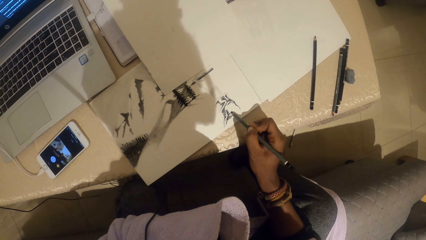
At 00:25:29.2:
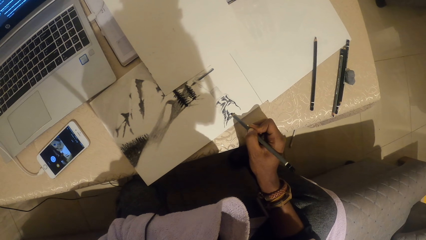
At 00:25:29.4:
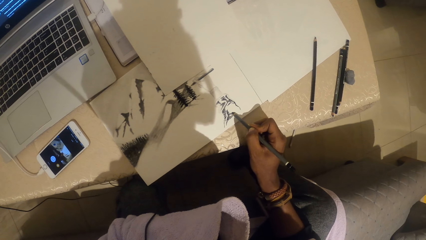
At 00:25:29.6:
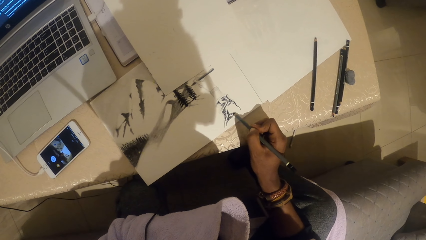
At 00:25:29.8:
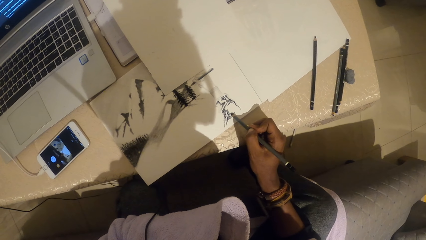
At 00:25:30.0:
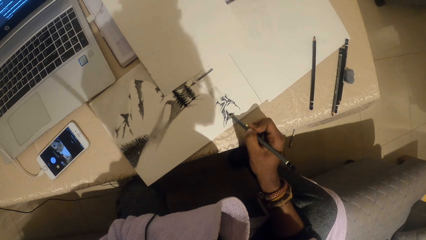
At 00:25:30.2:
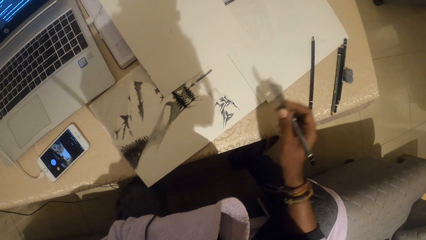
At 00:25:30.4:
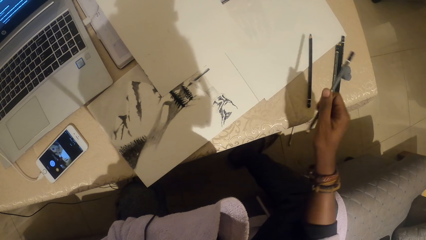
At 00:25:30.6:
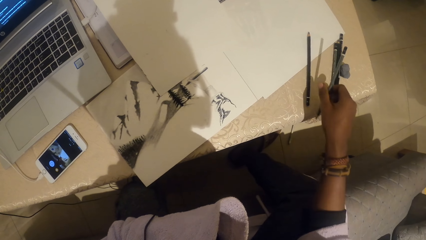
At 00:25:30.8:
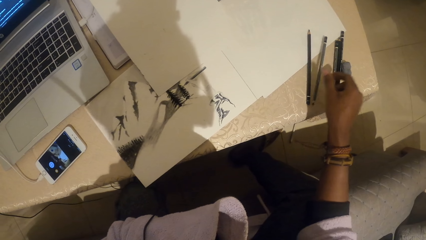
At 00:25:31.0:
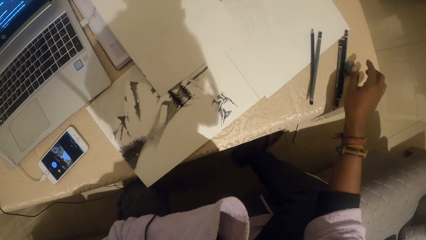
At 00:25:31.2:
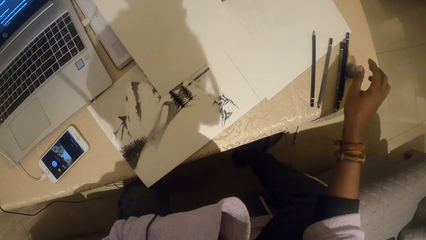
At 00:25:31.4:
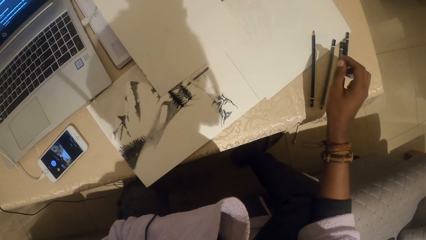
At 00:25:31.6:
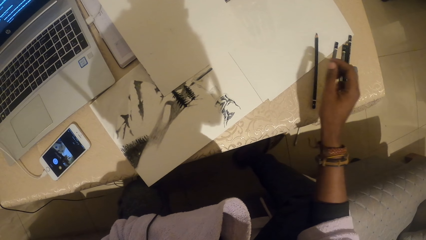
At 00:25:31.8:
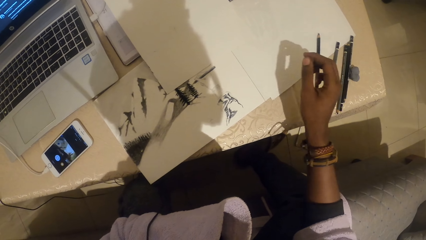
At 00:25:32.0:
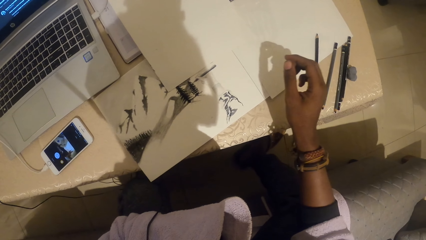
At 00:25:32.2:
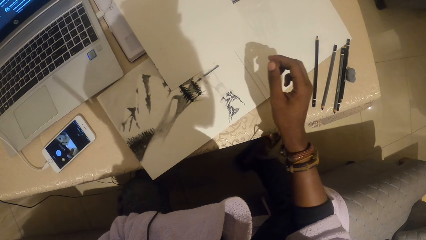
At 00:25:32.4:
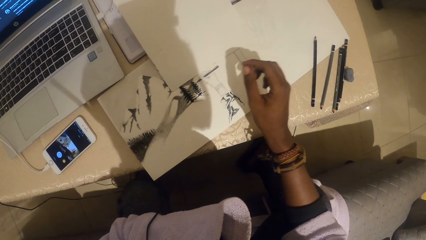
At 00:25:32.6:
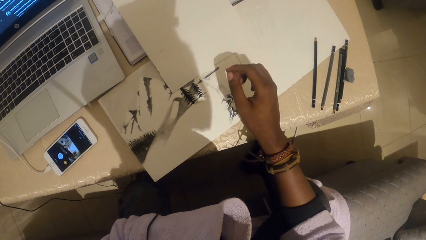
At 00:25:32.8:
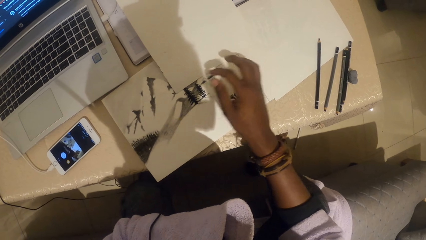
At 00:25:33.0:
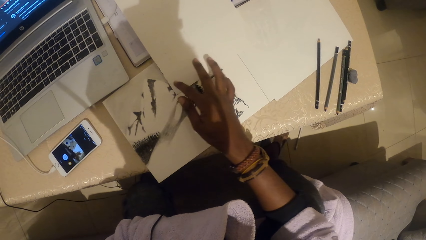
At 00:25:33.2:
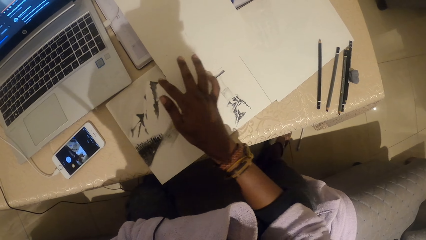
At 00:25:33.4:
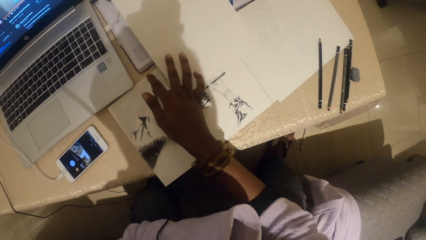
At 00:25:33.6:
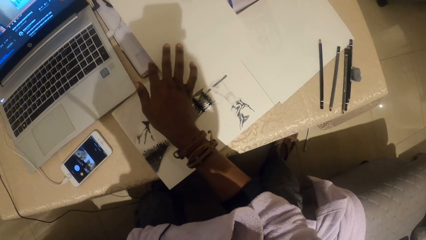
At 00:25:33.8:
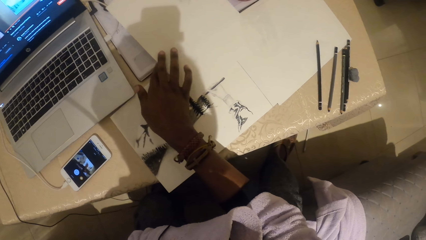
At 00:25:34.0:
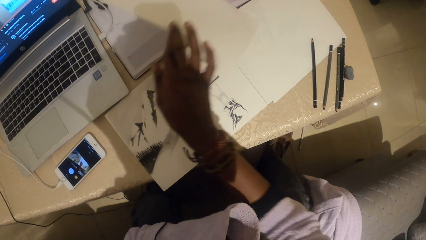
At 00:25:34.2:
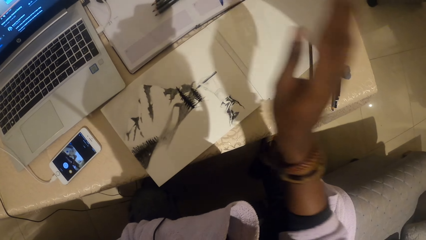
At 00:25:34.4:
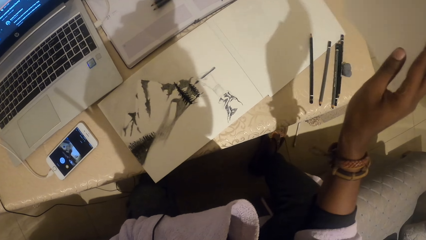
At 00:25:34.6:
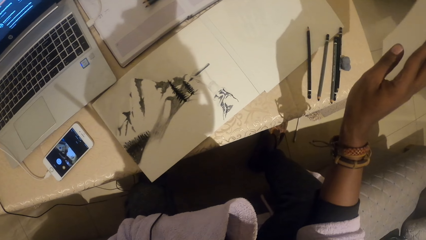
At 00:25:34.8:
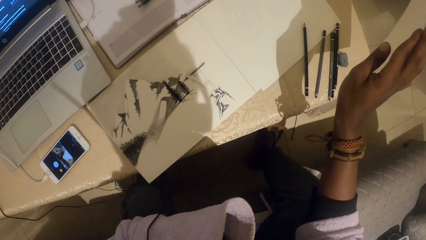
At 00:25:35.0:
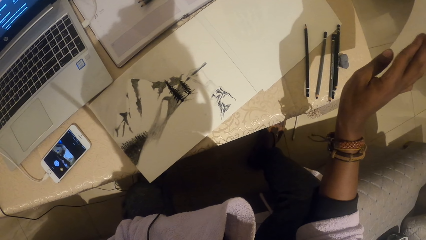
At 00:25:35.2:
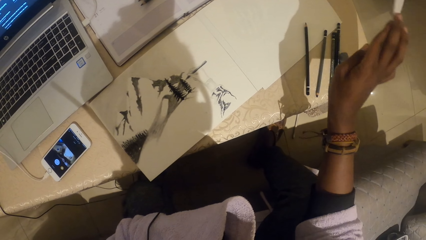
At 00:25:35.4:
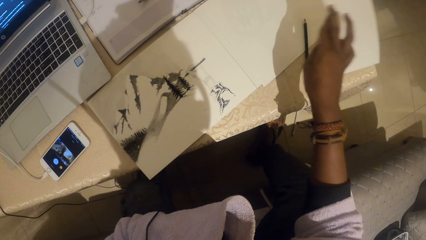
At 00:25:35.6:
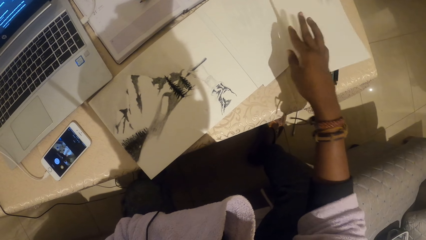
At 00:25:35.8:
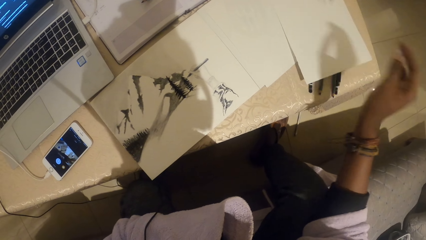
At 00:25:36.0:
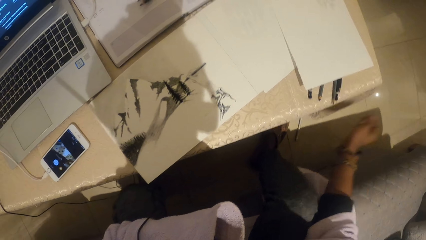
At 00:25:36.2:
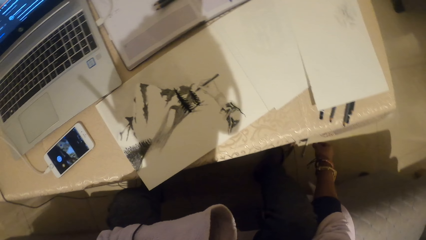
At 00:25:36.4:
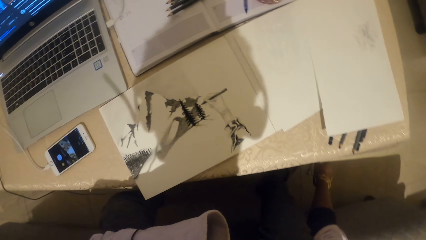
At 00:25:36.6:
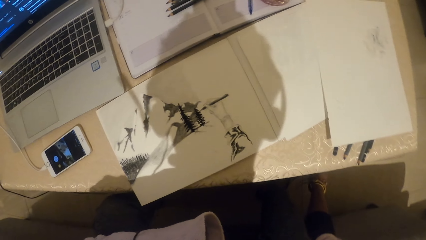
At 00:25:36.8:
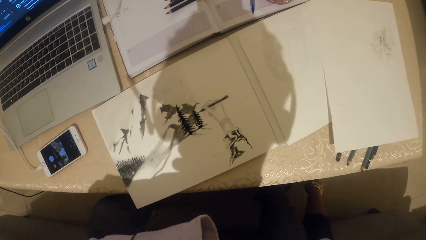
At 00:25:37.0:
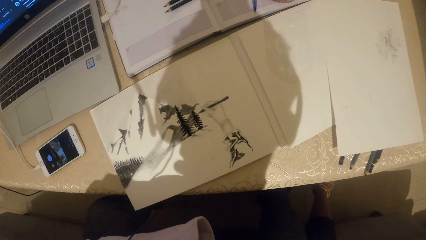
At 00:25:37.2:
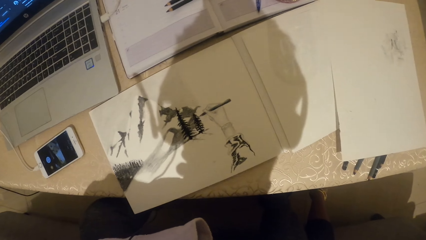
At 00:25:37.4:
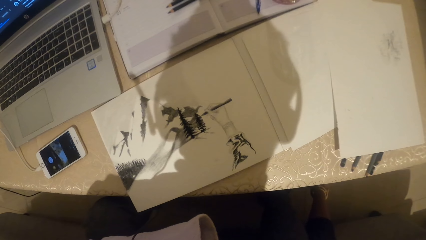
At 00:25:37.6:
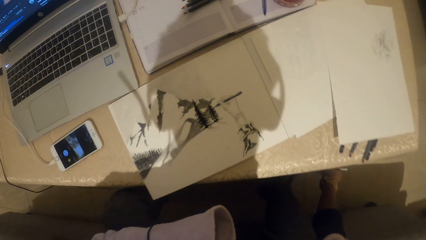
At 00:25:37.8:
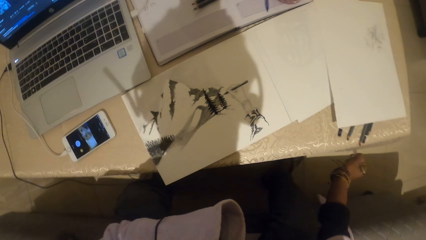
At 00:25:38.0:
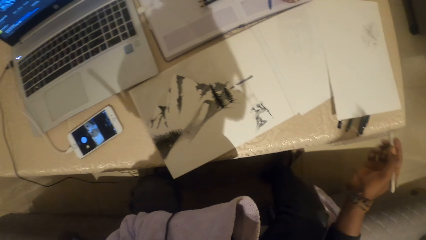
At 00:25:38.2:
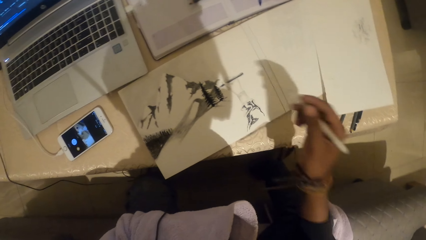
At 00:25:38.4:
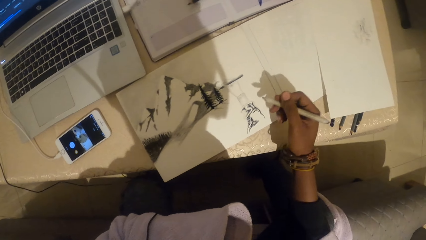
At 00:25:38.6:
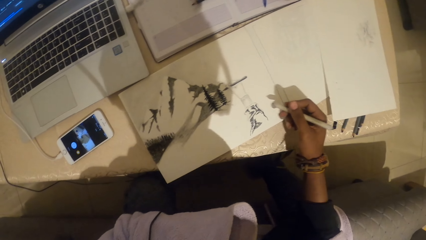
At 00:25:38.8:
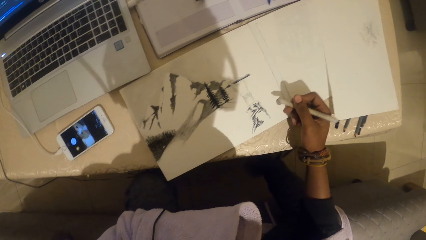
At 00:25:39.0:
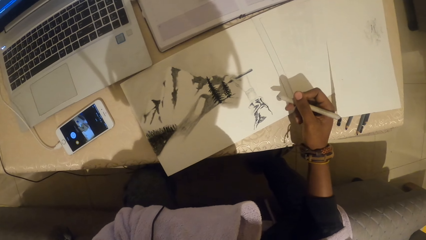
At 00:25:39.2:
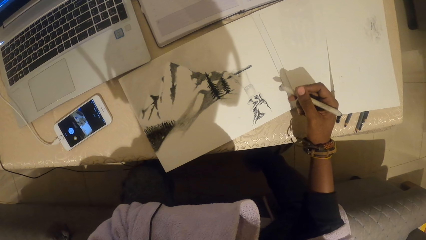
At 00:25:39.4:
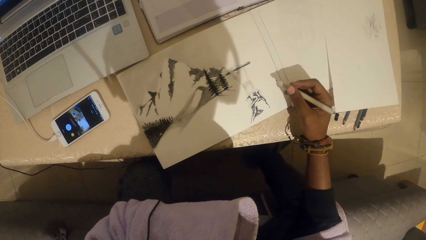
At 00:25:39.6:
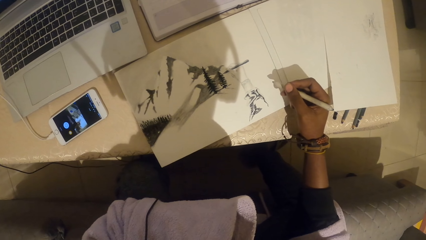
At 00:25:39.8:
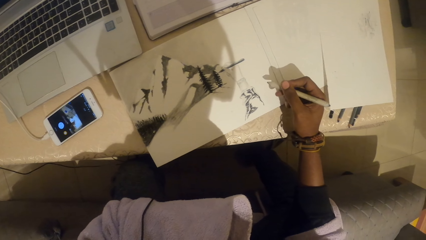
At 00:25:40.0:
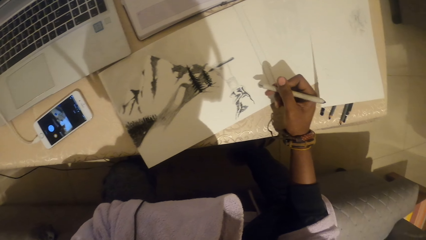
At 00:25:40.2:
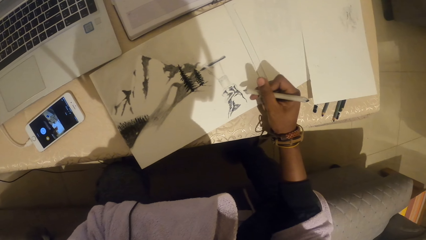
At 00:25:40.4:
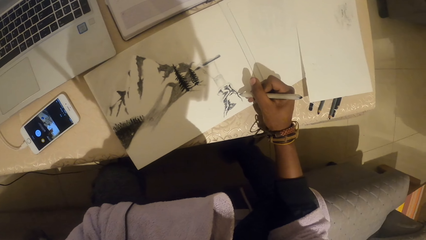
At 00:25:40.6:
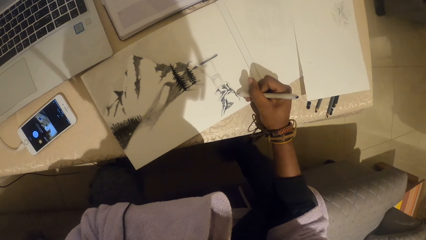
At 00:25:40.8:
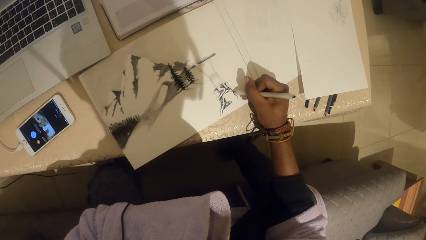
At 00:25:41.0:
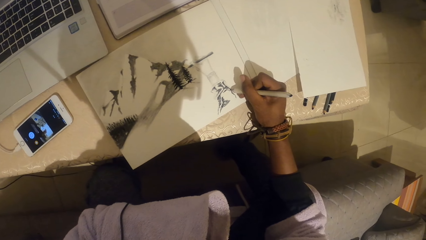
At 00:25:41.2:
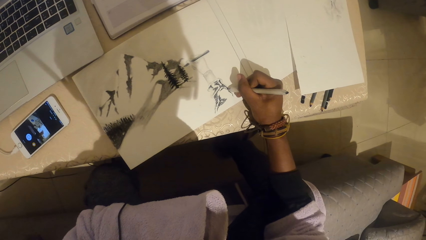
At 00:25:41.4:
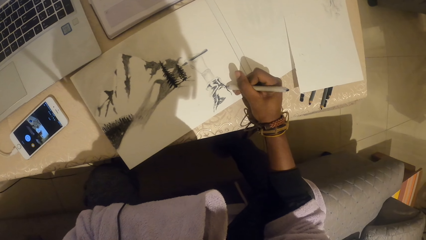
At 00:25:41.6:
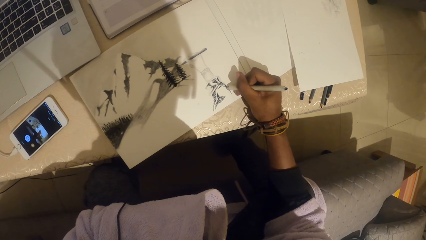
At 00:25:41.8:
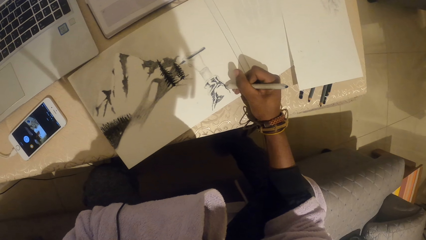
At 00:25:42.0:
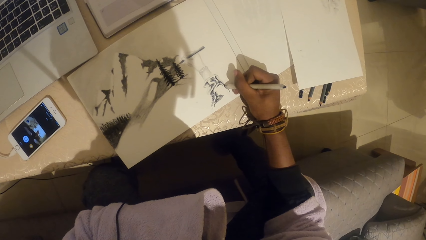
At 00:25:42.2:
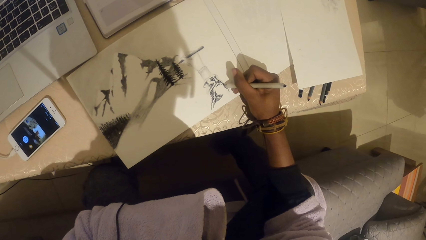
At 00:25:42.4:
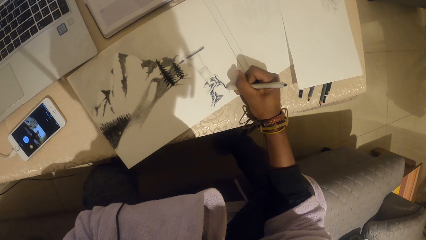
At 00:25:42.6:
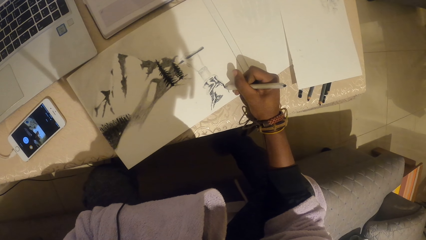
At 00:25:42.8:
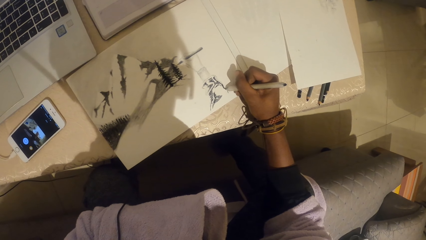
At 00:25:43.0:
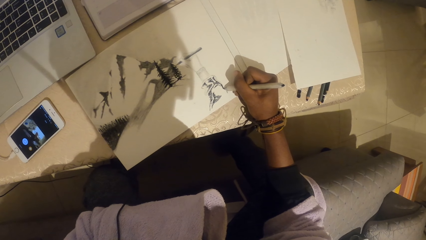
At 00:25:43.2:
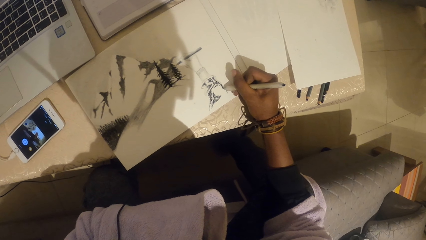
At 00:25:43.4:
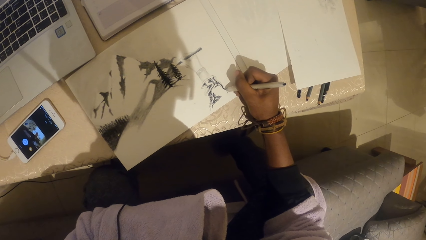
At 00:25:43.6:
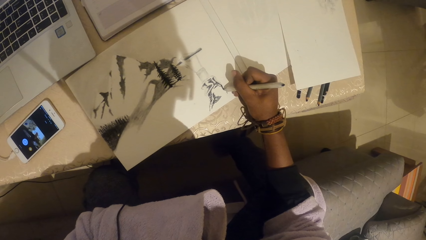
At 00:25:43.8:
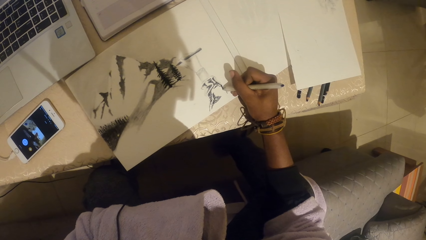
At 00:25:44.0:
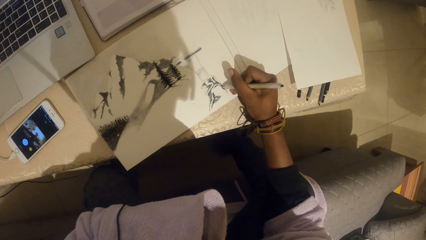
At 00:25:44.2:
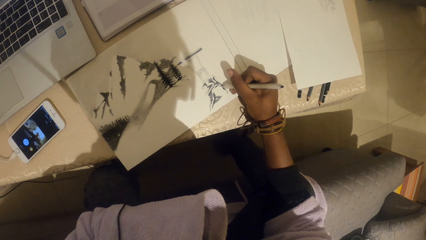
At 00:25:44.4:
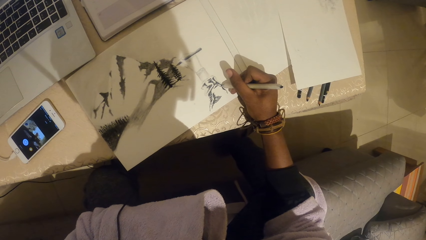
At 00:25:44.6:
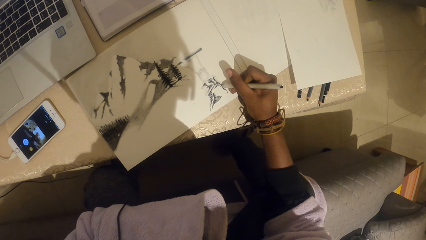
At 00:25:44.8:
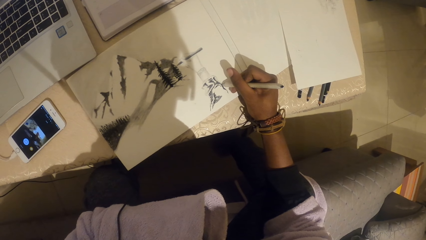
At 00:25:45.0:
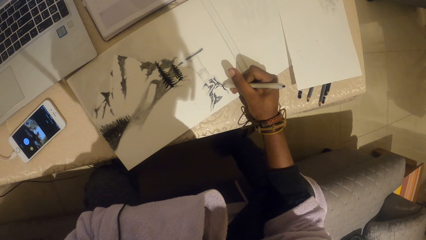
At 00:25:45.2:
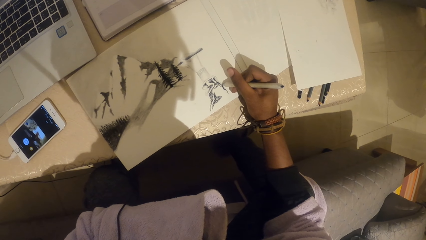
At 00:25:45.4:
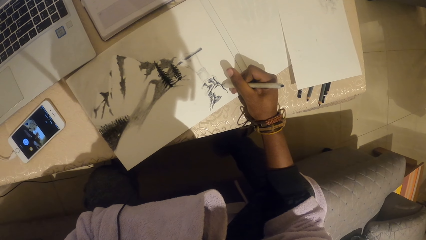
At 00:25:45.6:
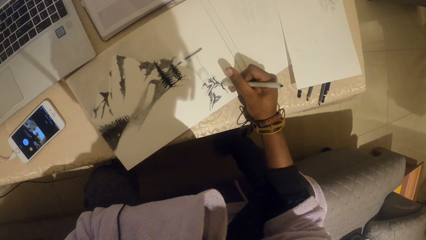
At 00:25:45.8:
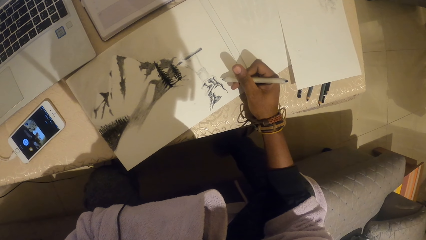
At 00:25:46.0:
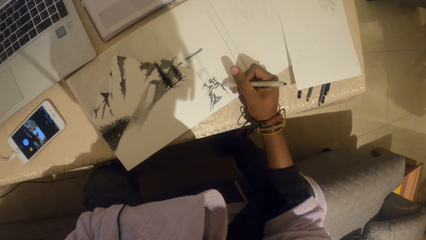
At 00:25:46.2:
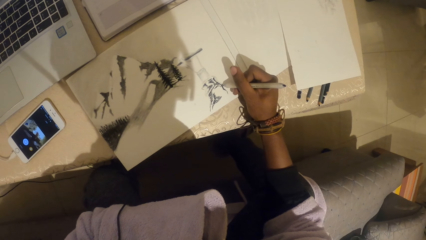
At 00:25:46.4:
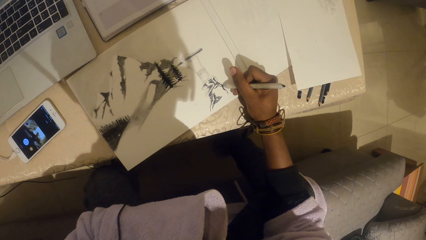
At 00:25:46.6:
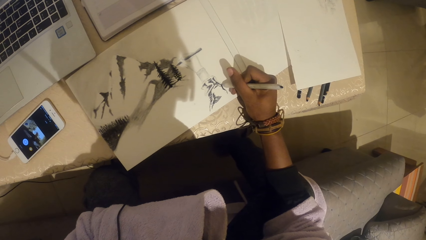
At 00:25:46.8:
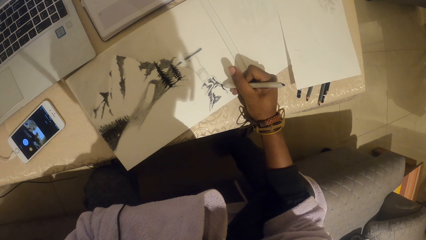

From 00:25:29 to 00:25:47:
The camera wearer places the pencil on the table. They pick up the paper. They drop the paper on the table. They lift the pencil. They sketch on the paper.
